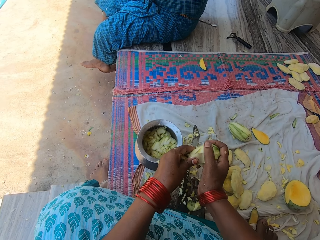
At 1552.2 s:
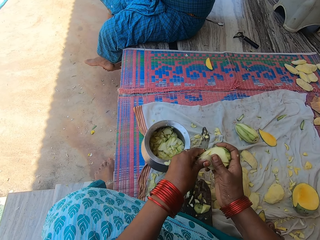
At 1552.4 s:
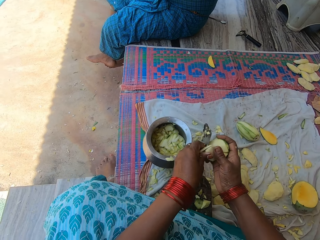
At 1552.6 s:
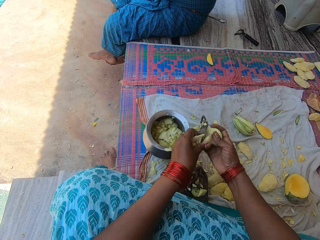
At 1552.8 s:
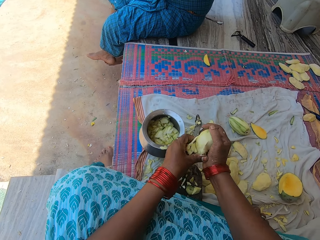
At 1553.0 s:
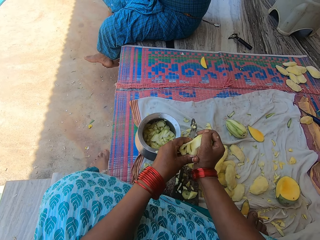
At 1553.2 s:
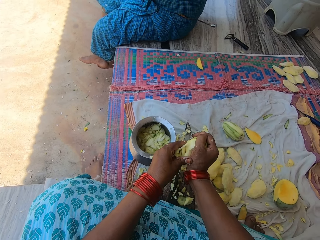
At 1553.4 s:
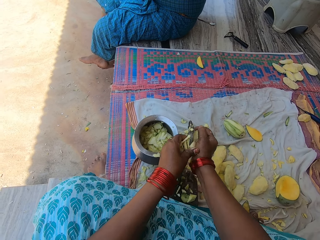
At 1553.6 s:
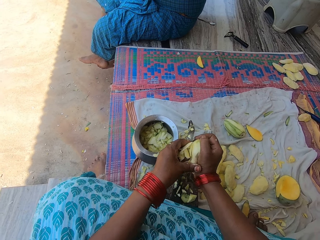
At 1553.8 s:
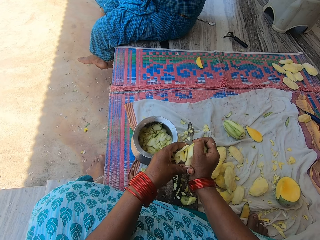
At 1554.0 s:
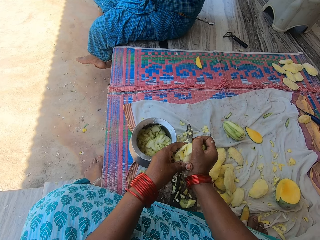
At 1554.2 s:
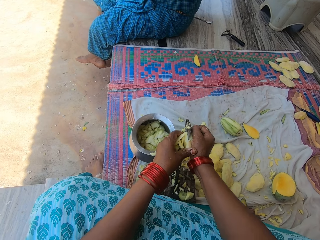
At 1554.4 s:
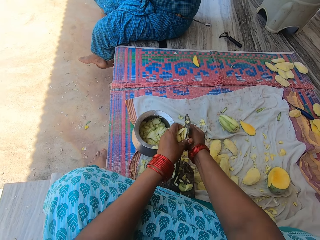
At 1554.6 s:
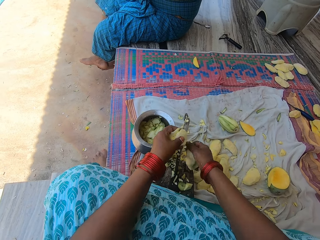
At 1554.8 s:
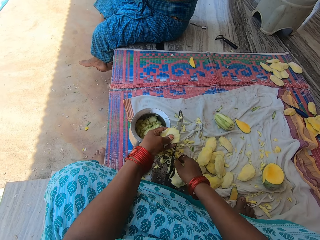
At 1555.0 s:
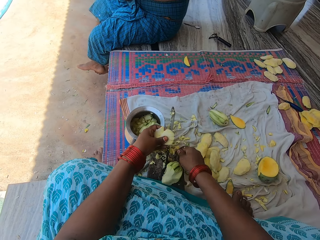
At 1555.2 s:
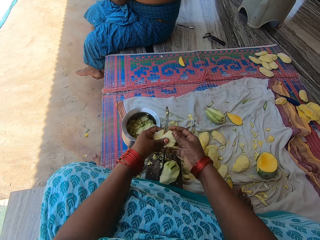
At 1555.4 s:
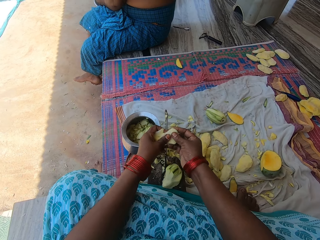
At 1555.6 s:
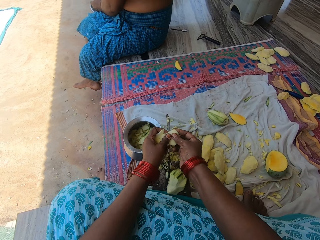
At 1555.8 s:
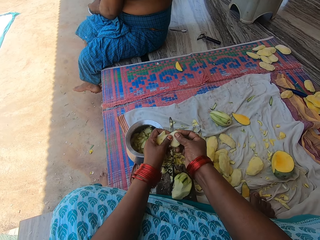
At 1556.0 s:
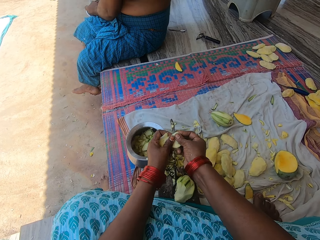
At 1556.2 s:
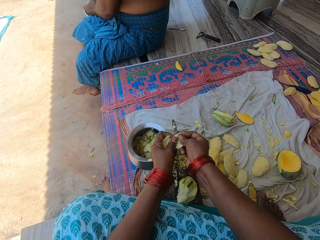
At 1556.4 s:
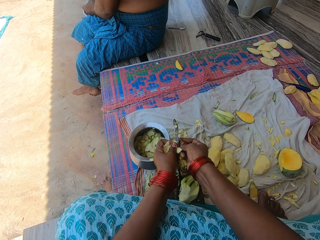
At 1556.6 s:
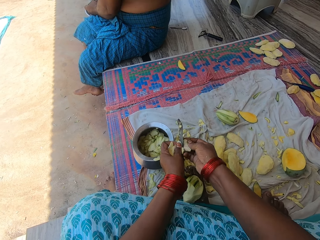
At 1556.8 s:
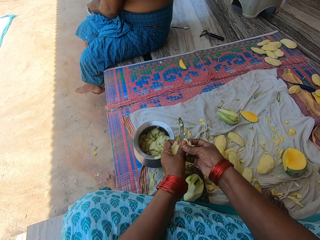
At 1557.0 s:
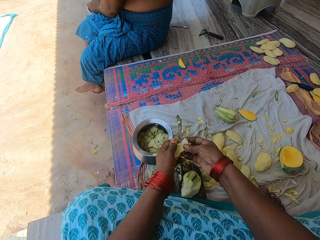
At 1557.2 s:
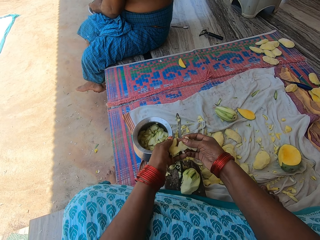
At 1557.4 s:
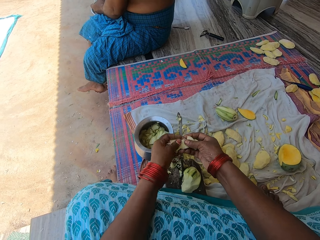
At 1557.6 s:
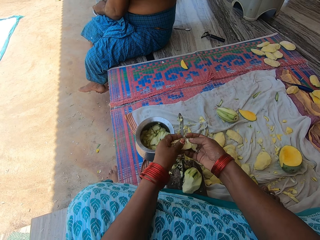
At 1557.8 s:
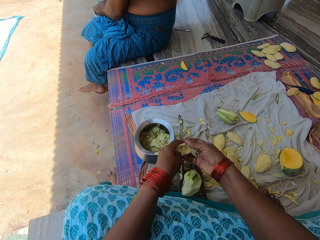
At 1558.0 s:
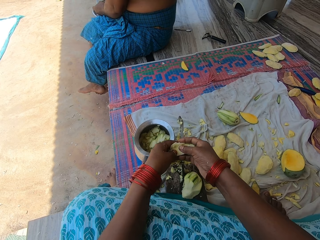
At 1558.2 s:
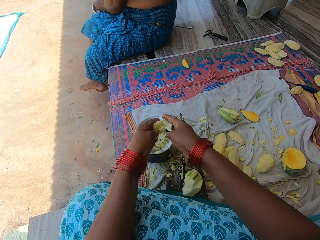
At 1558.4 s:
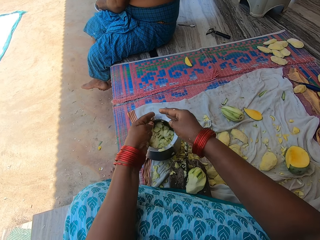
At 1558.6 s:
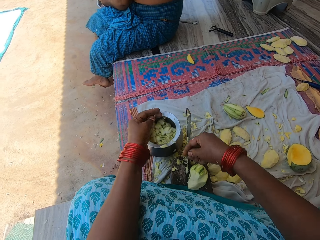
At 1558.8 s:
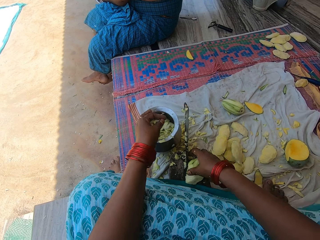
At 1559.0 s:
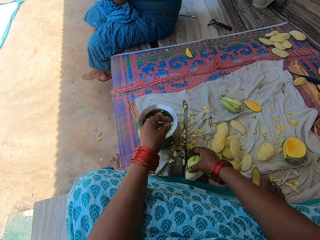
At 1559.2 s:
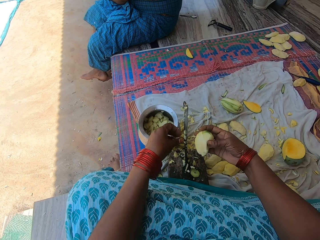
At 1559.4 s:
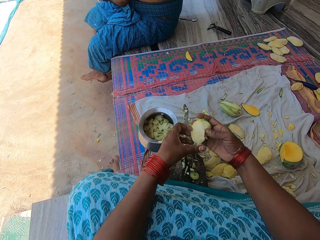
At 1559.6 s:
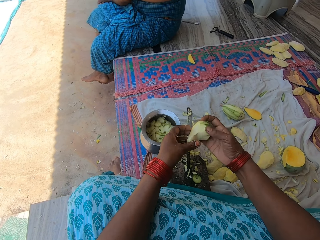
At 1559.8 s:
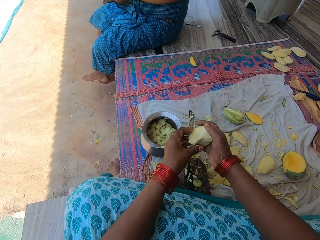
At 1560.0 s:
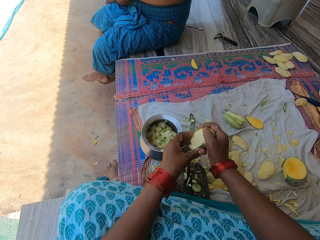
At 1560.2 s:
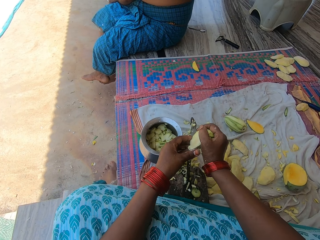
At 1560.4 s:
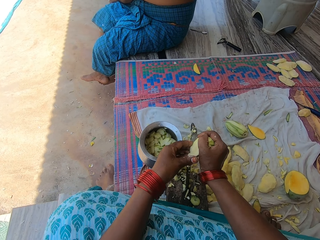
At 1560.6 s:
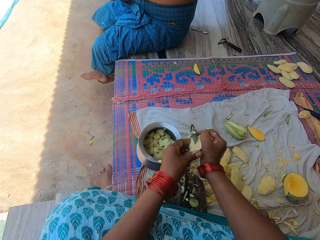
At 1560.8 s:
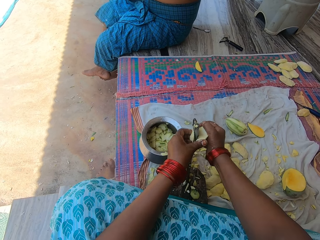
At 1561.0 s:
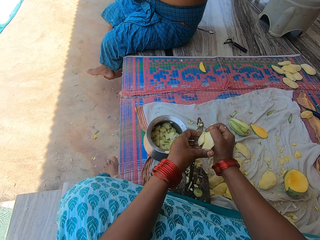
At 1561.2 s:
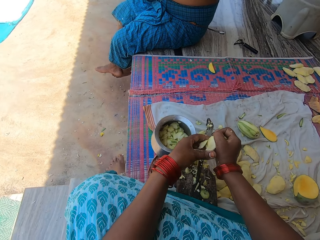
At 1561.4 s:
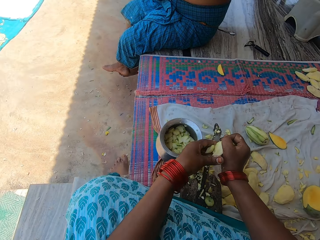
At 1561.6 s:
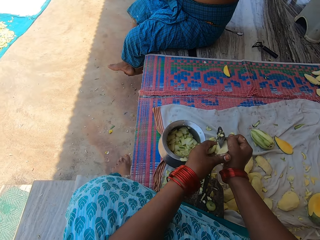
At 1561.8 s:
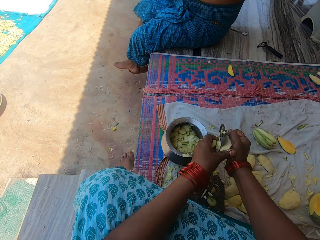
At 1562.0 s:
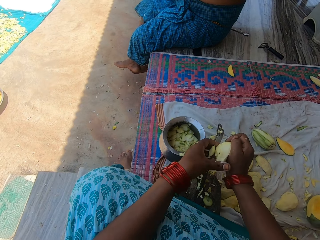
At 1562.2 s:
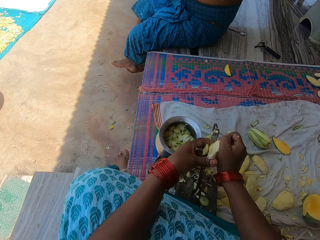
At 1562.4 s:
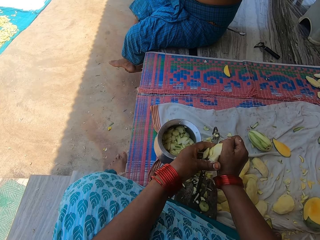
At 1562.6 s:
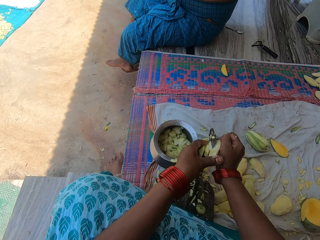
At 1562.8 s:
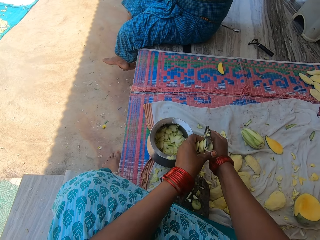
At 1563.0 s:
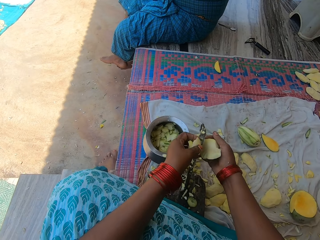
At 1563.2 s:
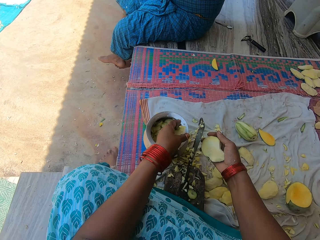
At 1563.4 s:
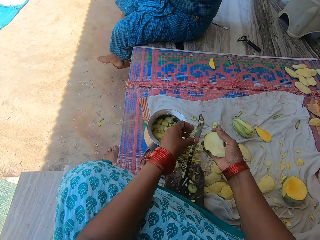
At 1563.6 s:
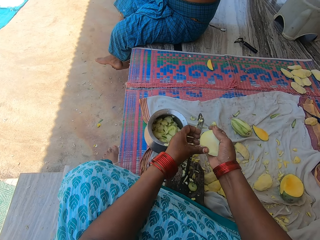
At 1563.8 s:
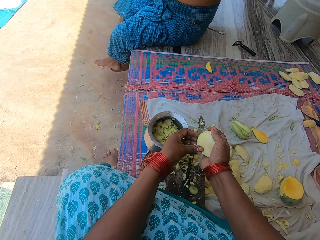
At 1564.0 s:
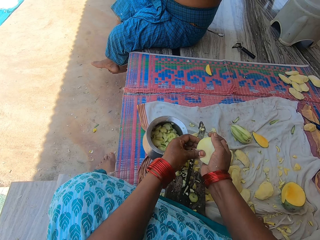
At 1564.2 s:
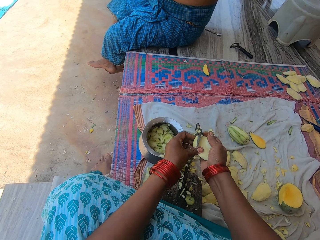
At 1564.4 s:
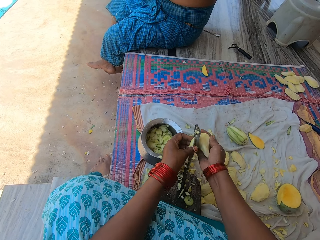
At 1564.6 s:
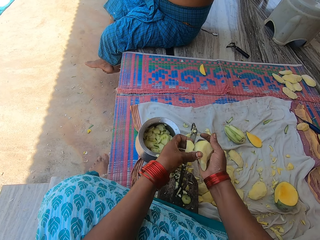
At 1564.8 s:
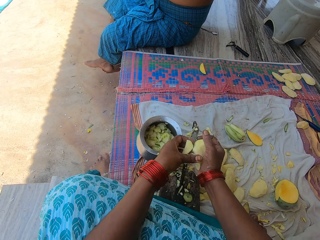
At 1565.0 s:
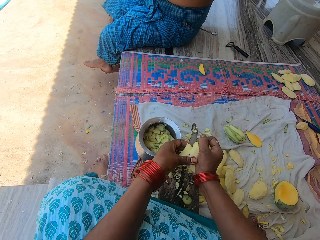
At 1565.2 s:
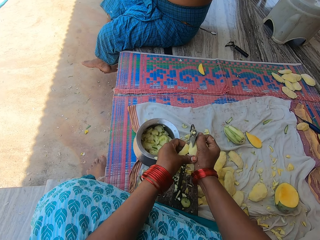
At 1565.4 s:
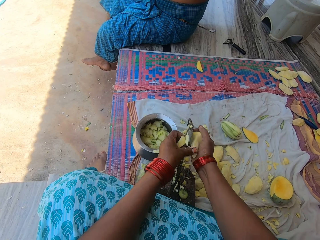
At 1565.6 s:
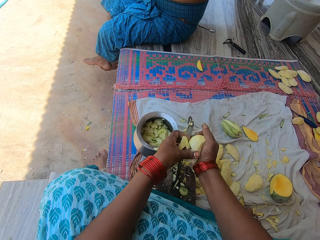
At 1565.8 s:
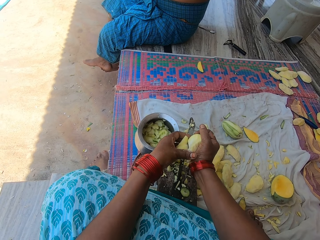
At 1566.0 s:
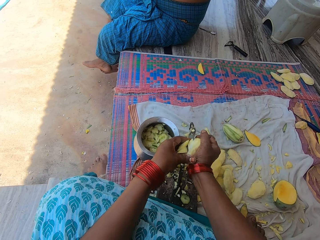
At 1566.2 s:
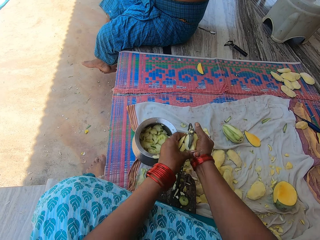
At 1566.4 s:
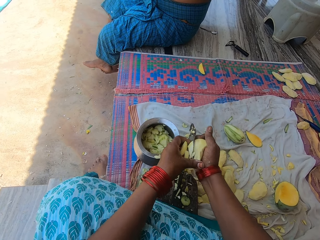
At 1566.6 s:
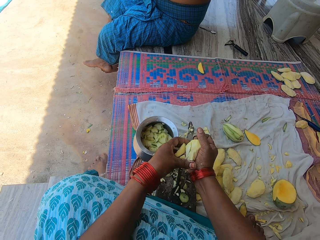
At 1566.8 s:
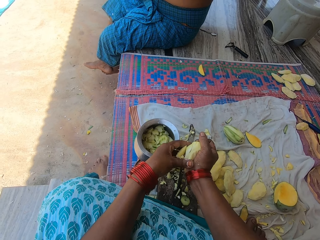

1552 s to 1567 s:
The camera wearer drops the mango. They cut the mango on the blade. They place the mango in the cooking pot. They pick the mango. They cut the mango on the blade. They place the mango in the cooking pot. They cut the mango on the blade.

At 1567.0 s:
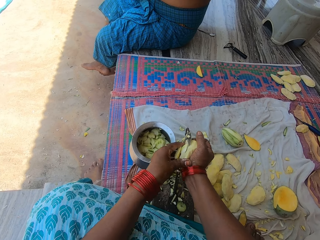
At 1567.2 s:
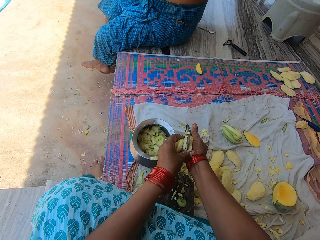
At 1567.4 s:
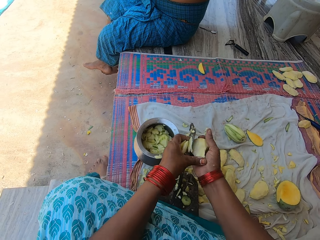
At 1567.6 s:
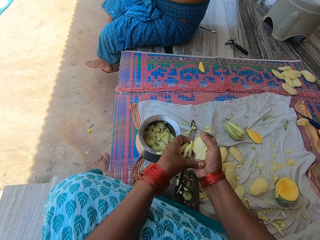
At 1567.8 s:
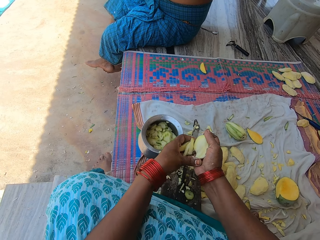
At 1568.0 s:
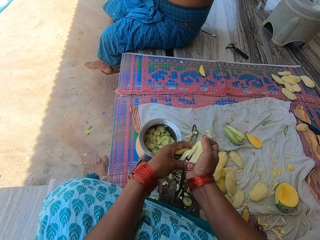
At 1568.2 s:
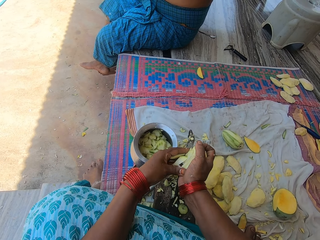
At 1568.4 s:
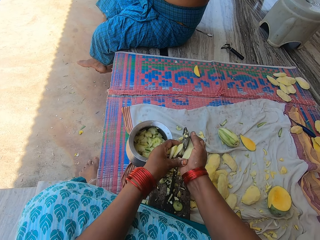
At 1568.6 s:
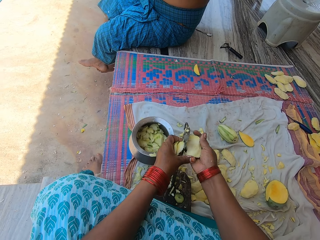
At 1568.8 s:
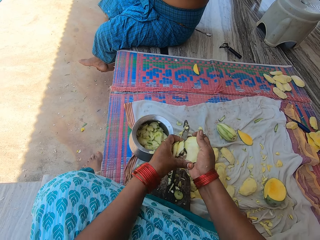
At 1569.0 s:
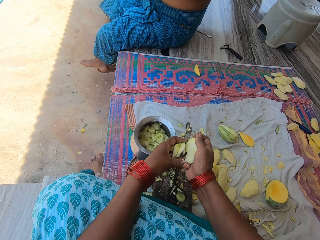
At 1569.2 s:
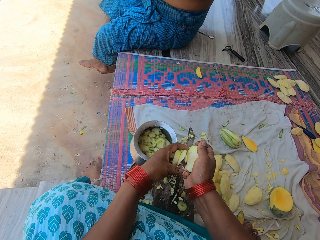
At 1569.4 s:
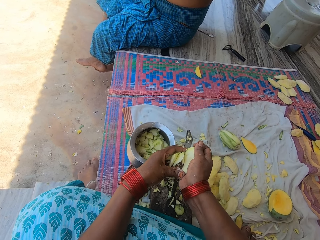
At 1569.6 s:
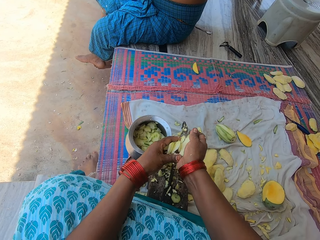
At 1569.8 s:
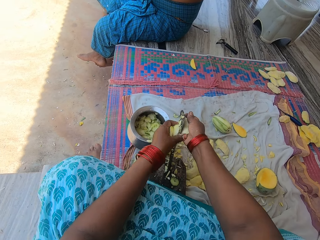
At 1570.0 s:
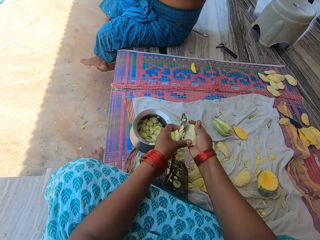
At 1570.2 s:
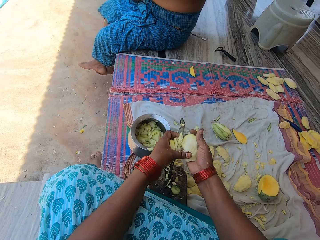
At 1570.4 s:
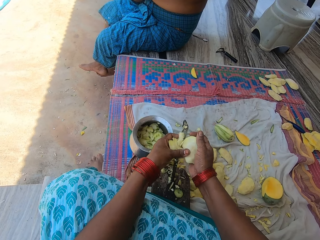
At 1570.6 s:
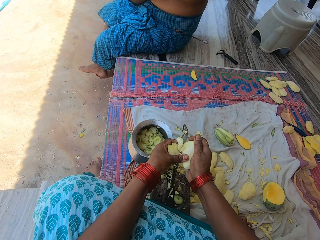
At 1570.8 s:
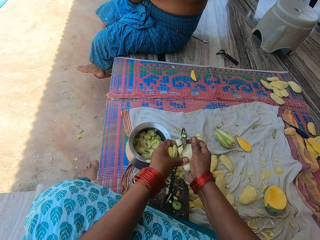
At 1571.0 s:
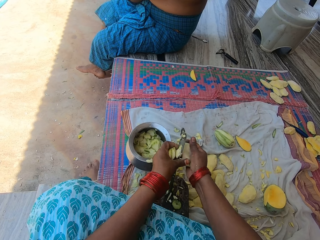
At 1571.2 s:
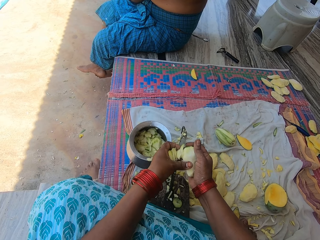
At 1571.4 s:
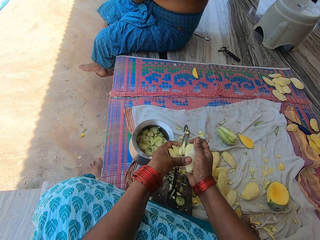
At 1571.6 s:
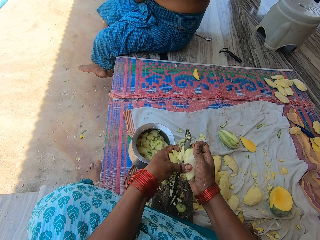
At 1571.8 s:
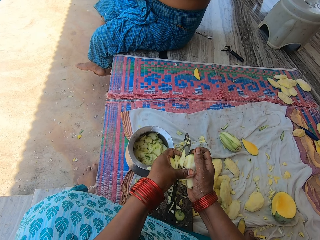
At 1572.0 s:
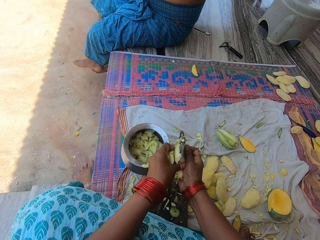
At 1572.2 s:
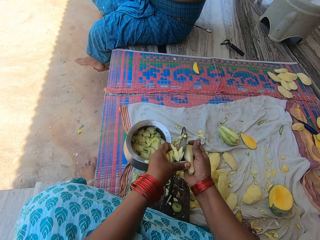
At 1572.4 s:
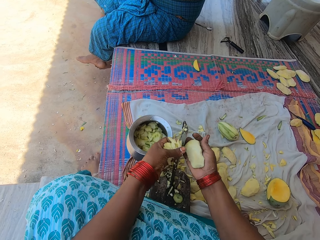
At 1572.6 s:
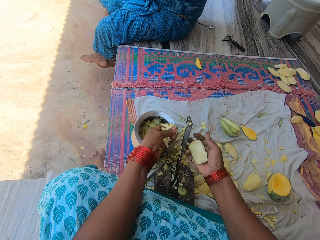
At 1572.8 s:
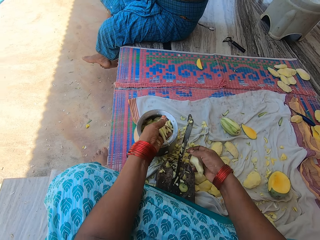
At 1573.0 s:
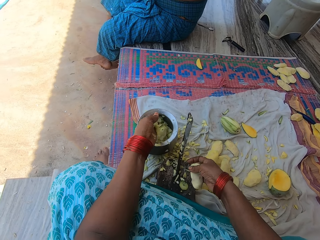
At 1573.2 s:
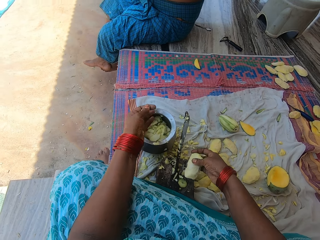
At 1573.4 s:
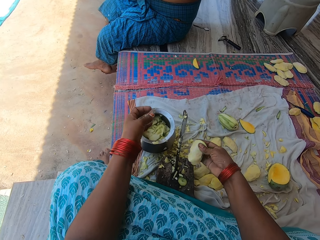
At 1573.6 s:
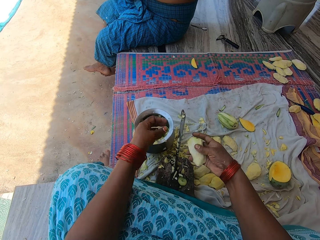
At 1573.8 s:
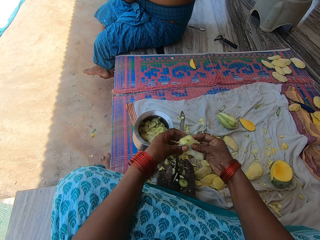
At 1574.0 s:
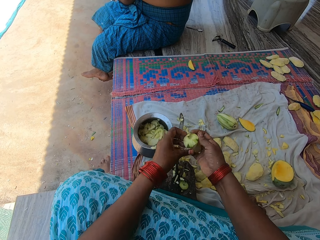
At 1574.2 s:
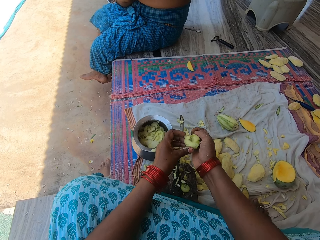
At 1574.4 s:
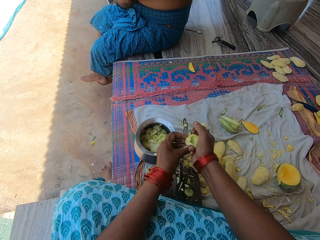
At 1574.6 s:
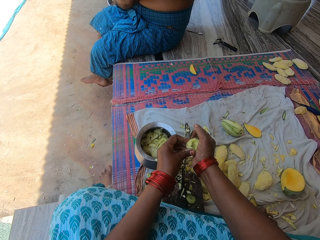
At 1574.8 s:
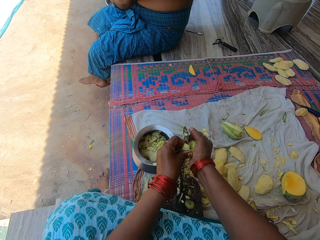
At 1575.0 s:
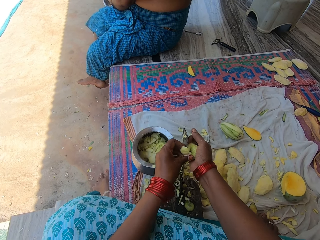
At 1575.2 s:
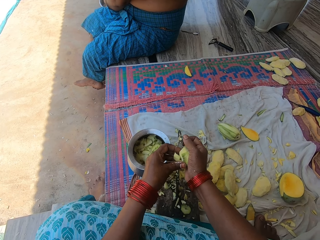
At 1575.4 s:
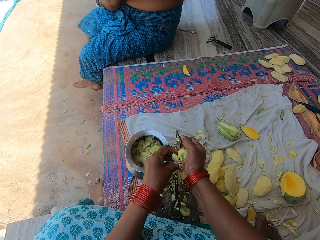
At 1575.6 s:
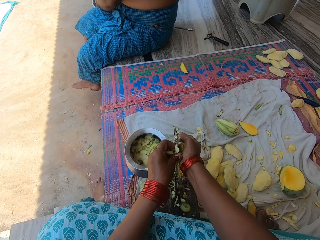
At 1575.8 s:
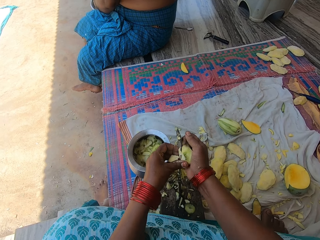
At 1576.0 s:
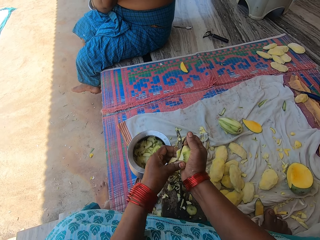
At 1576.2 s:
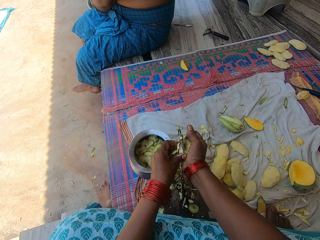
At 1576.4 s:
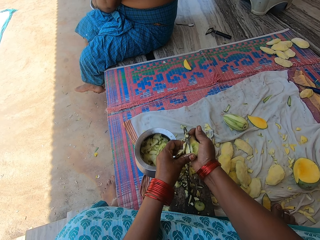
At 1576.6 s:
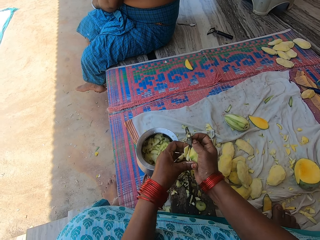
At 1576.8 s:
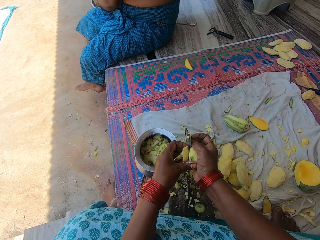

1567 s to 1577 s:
The camera wearer places the mango in the cooking pot. They cut the mango on the blade.
